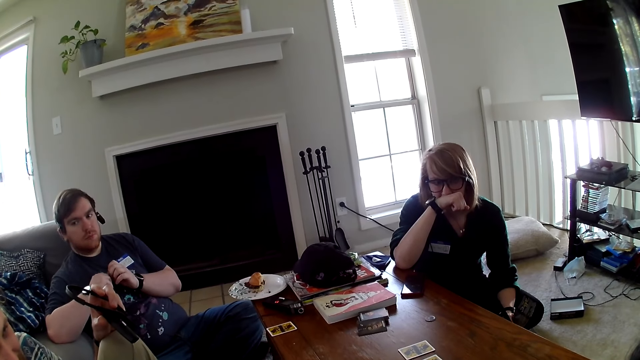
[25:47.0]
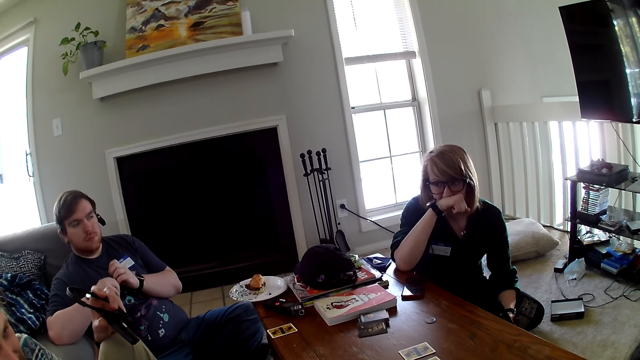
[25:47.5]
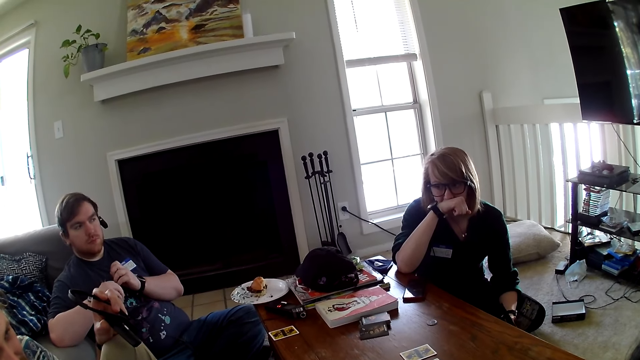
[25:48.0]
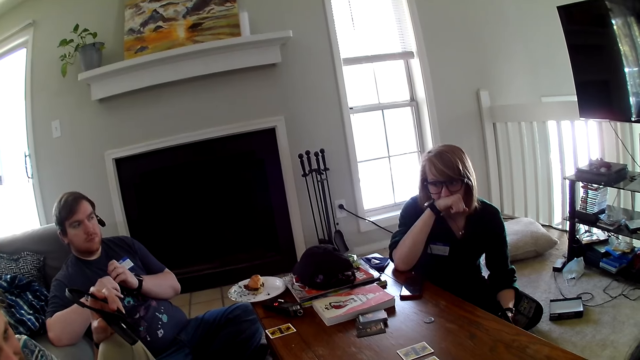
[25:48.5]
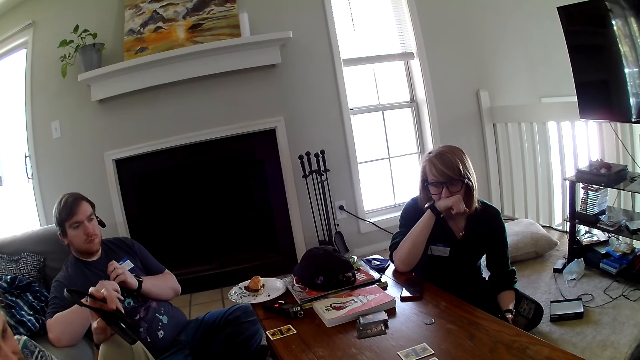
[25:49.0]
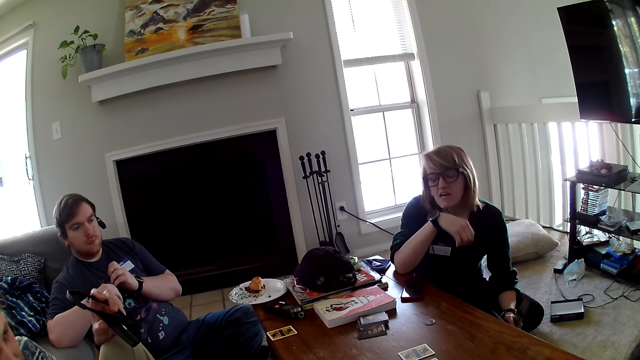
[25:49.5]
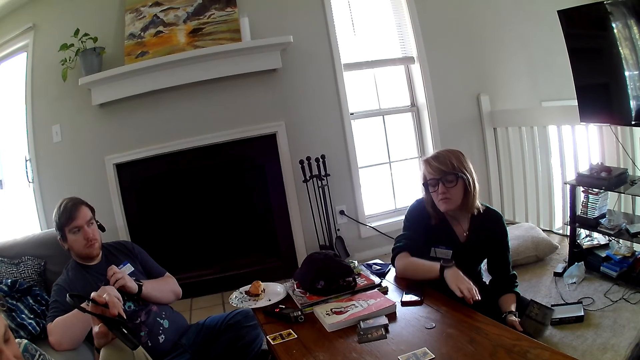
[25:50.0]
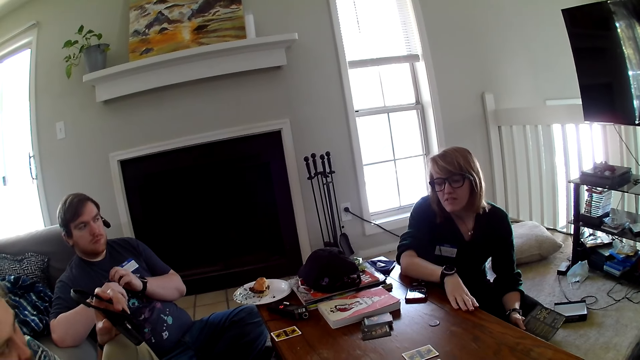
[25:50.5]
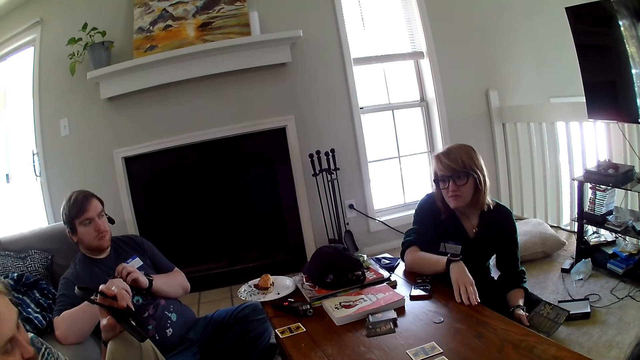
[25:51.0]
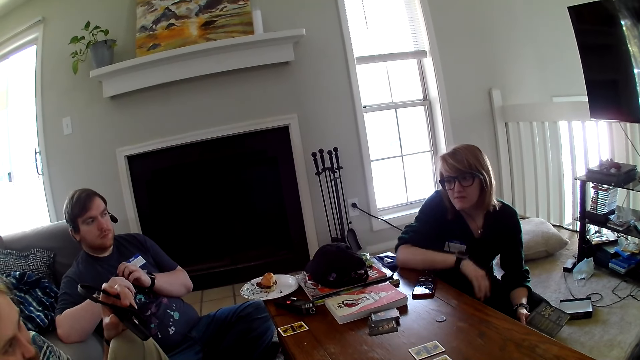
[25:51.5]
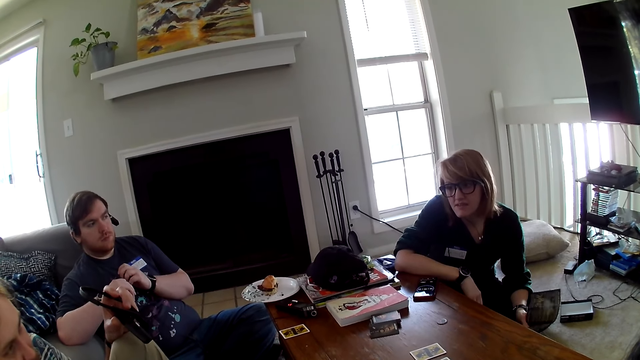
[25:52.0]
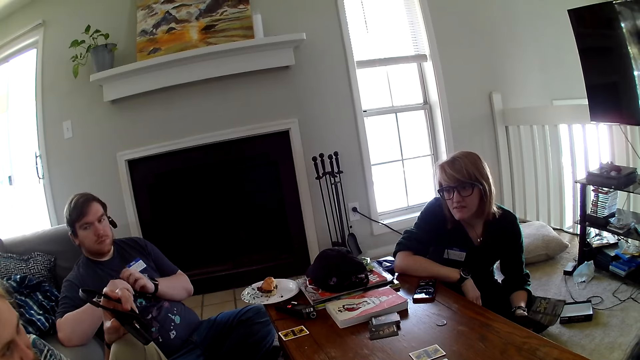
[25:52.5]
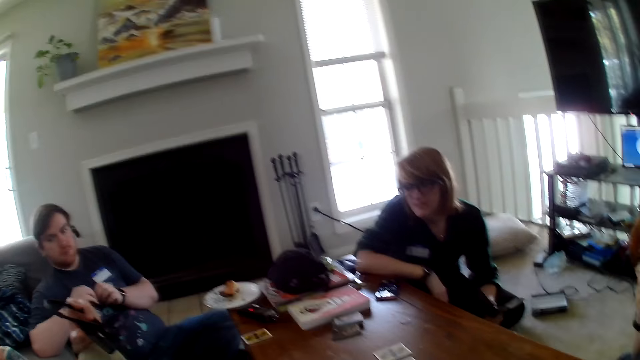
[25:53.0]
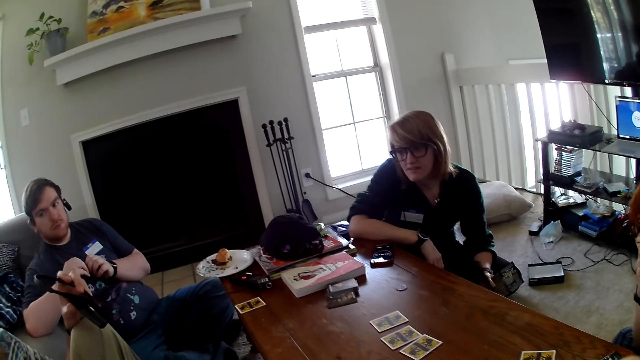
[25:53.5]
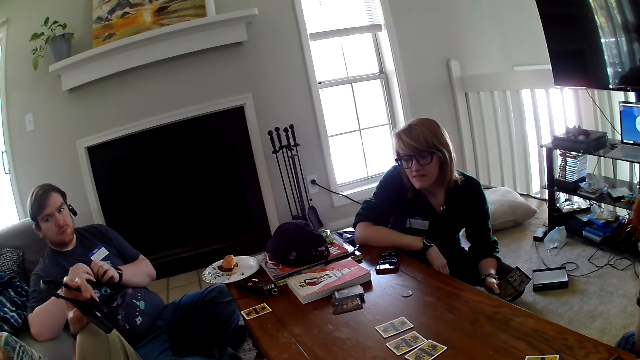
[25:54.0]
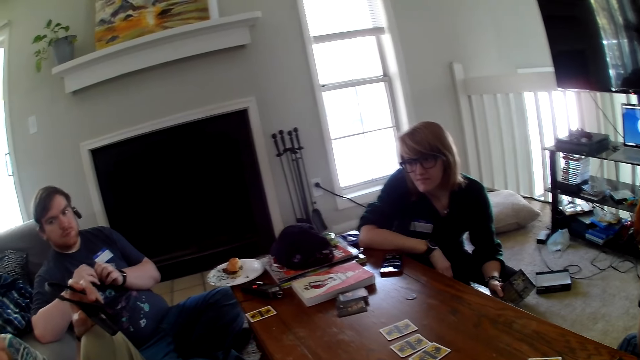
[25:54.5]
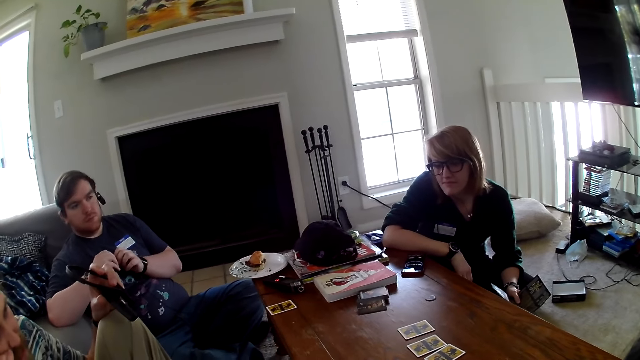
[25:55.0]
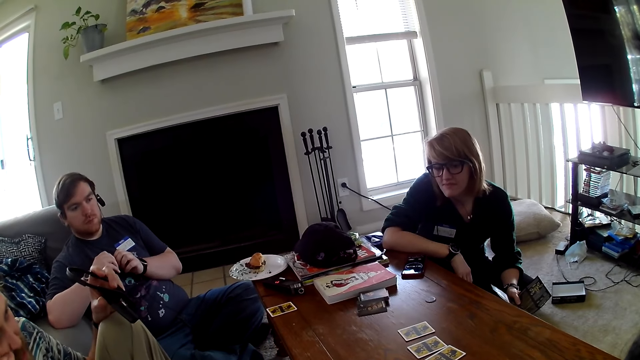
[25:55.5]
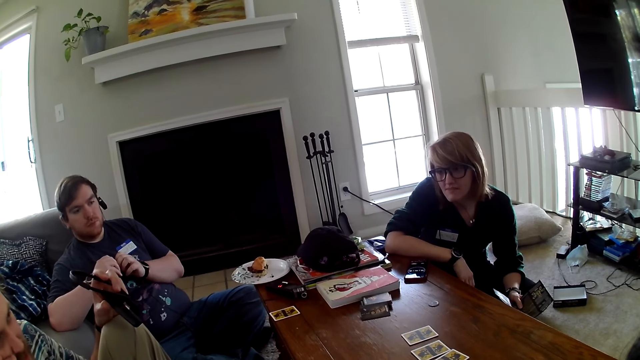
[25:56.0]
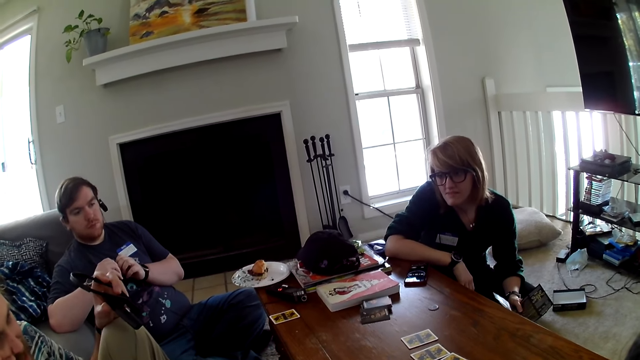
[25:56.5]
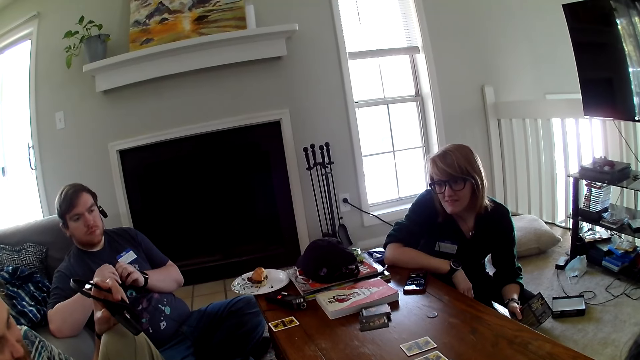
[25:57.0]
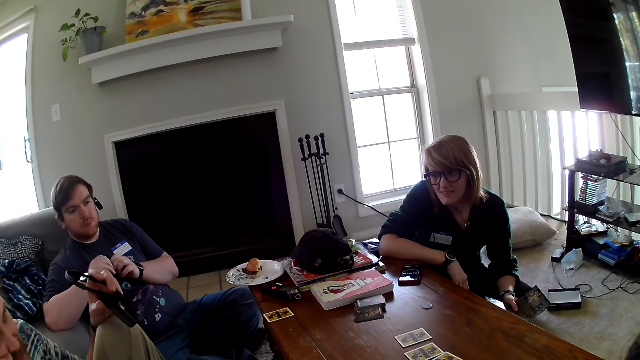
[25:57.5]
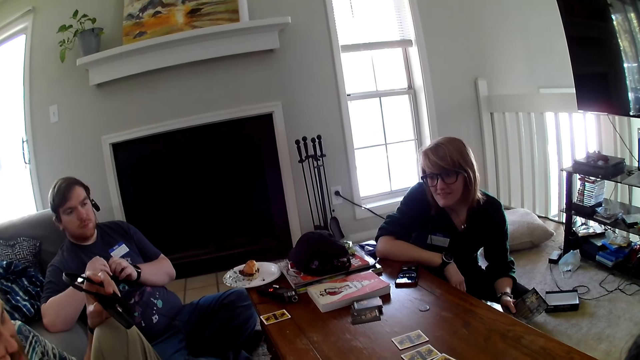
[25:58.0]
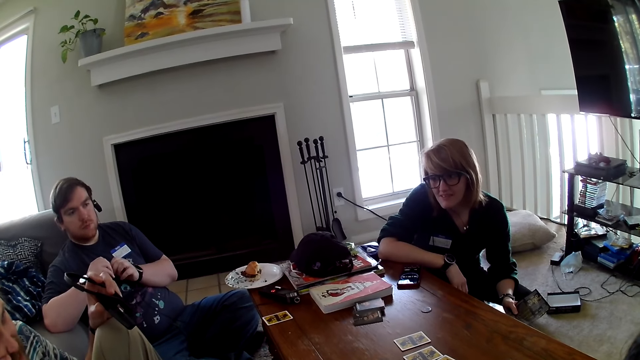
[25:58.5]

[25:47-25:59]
A woman moves the hand. The camera wearer looks at the table.

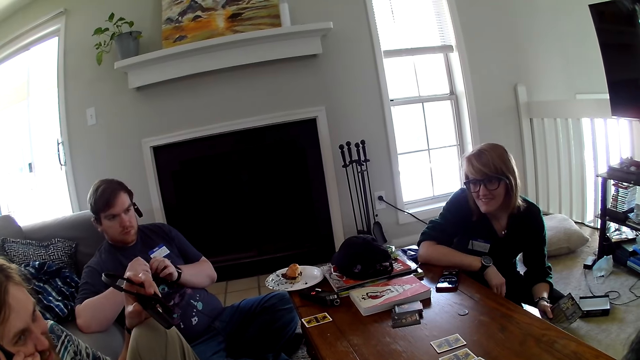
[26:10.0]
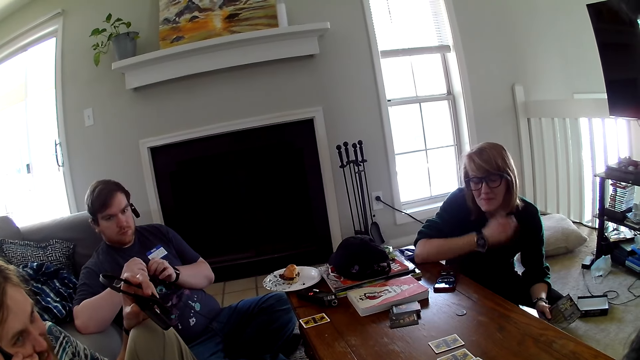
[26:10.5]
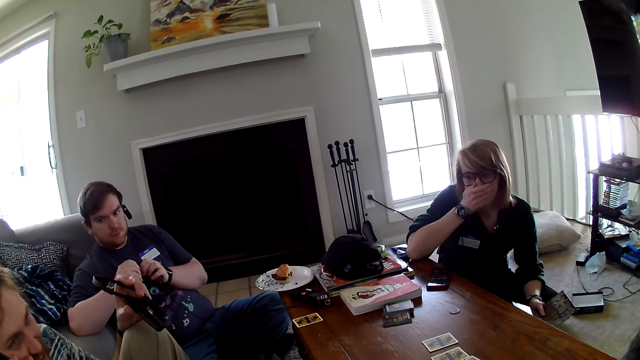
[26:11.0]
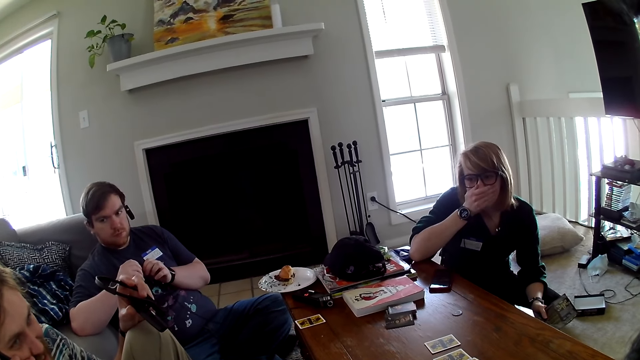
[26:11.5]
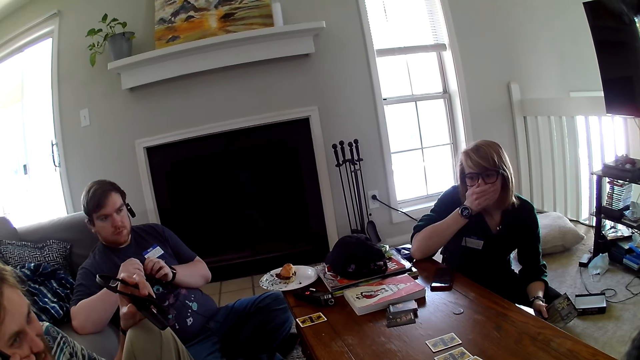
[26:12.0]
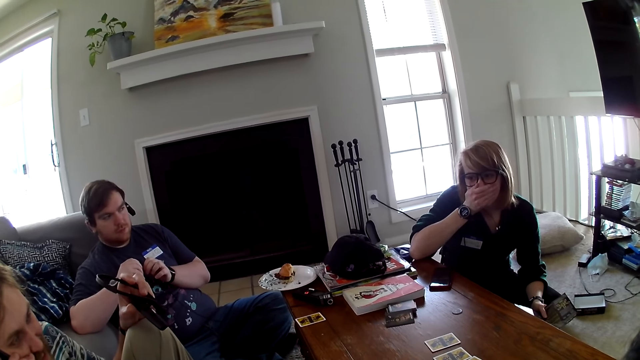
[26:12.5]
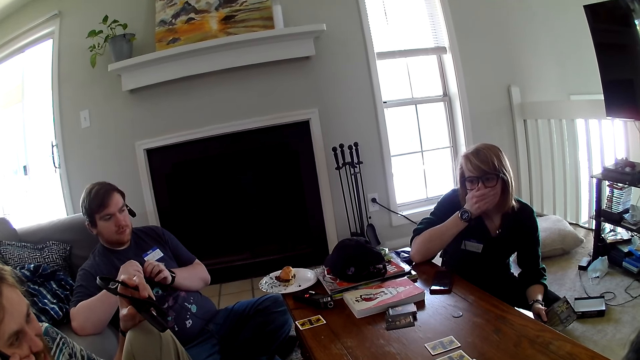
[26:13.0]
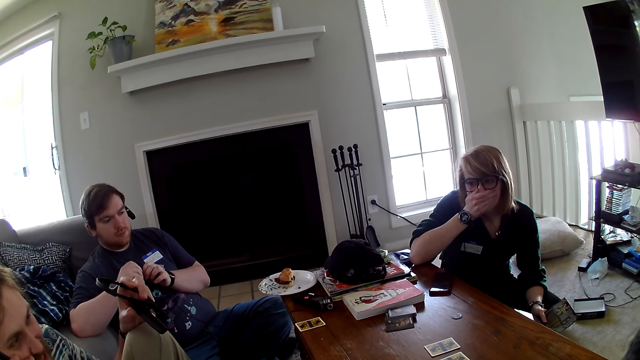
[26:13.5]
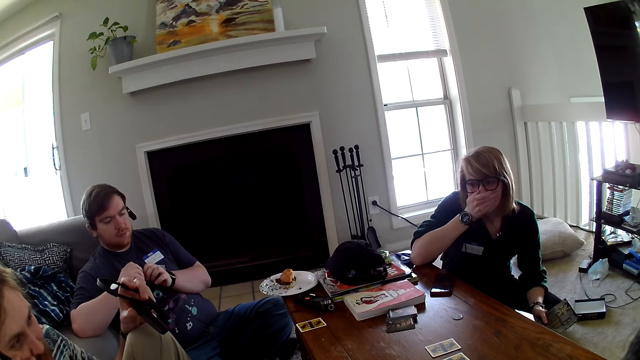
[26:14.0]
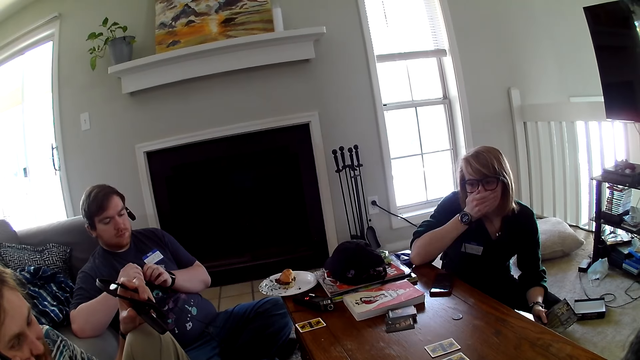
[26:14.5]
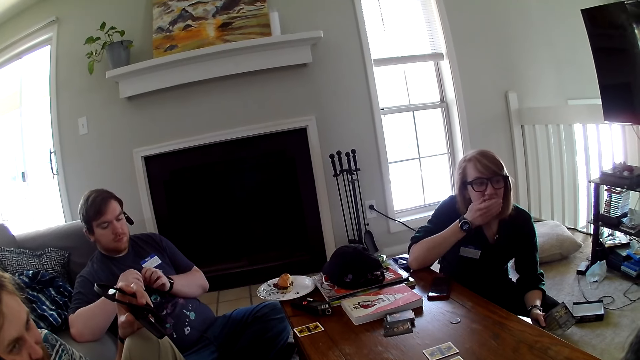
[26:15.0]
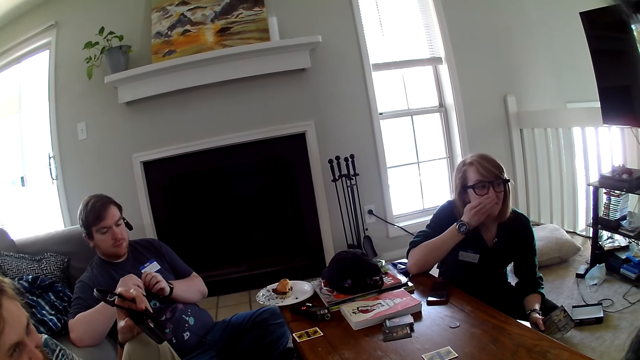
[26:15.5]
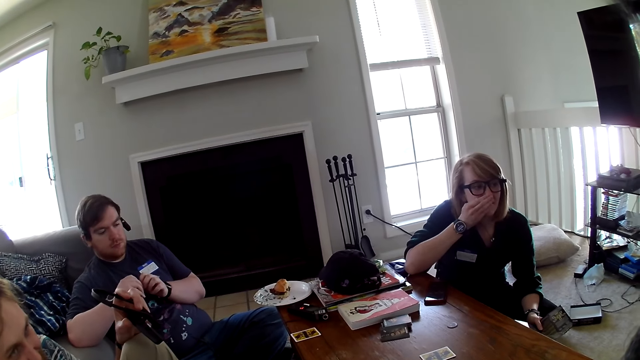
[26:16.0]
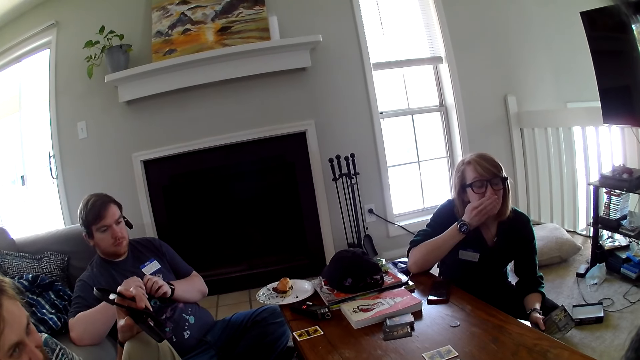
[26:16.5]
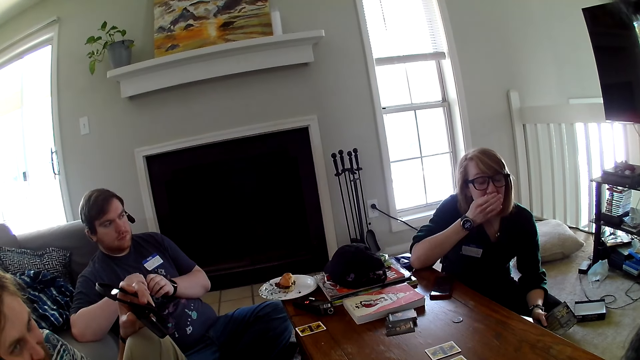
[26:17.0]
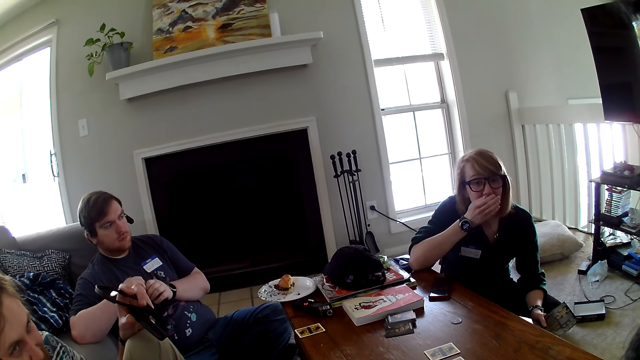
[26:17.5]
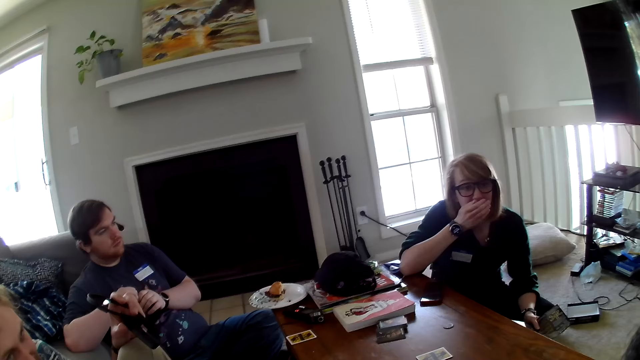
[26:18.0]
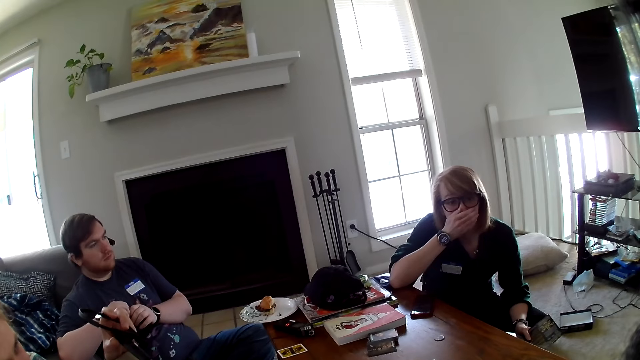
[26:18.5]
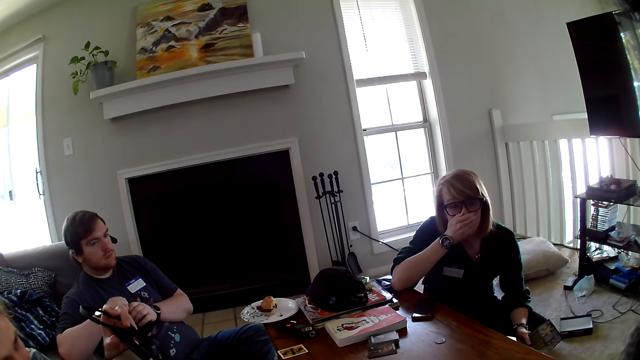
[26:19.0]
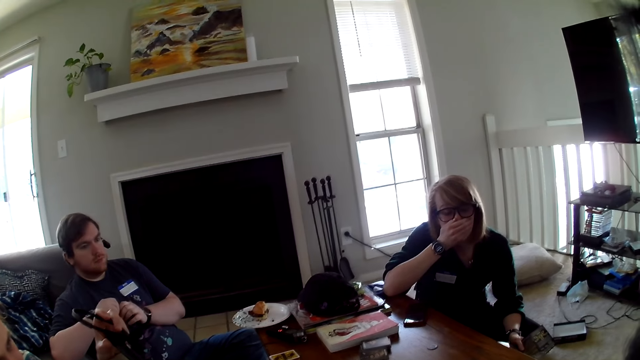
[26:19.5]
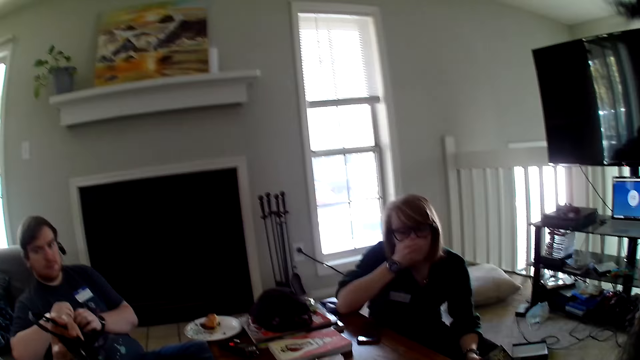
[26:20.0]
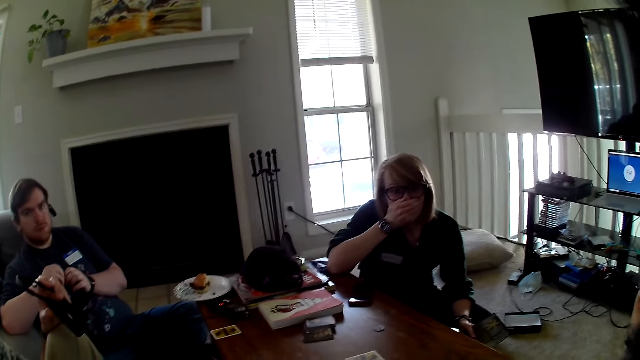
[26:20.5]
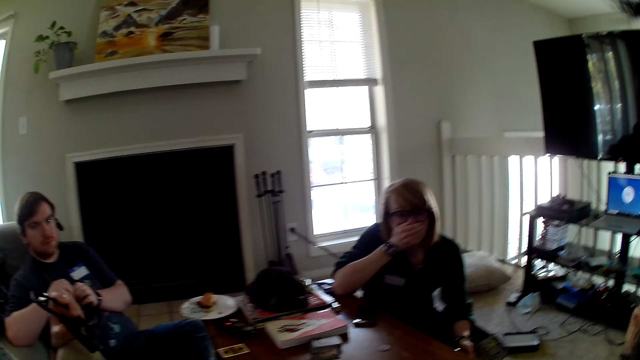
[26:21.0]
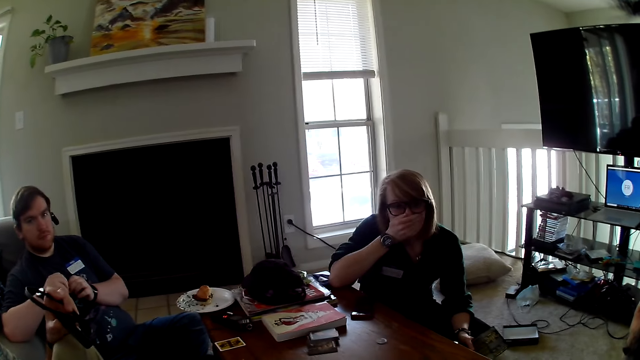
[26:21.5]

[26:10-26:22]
A woman holds the mouth.
